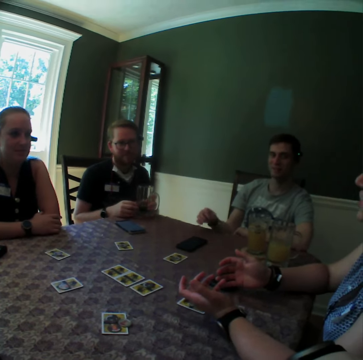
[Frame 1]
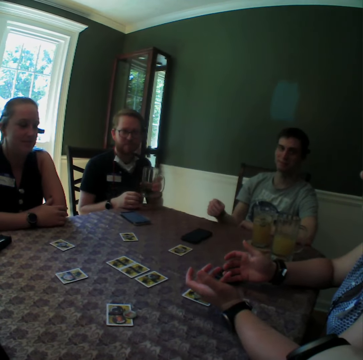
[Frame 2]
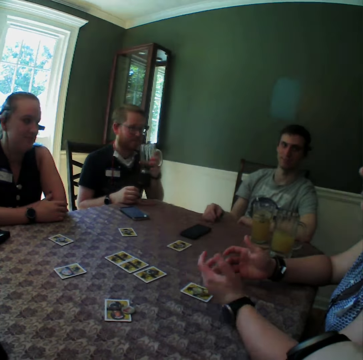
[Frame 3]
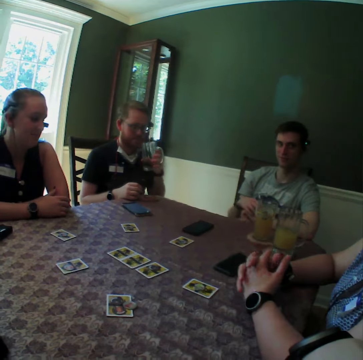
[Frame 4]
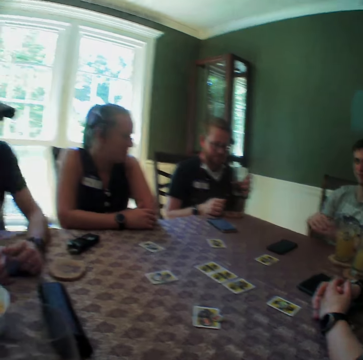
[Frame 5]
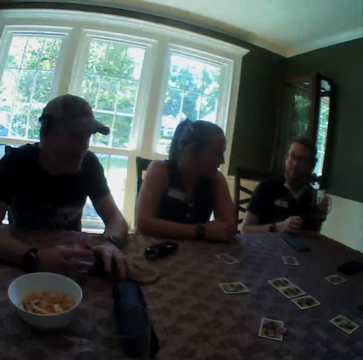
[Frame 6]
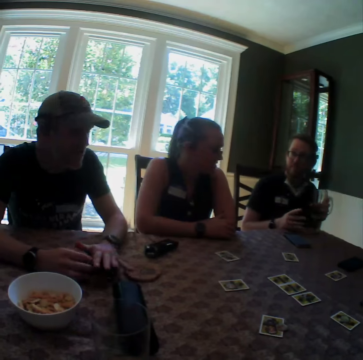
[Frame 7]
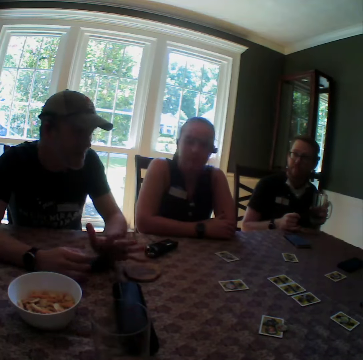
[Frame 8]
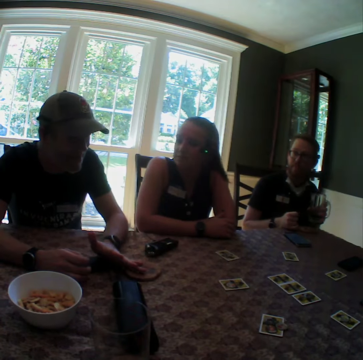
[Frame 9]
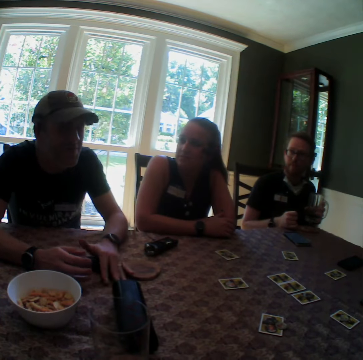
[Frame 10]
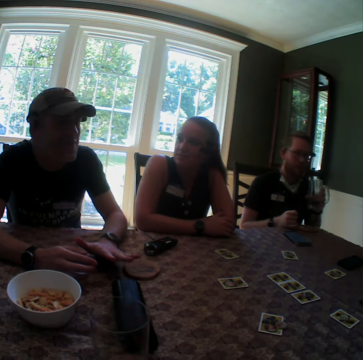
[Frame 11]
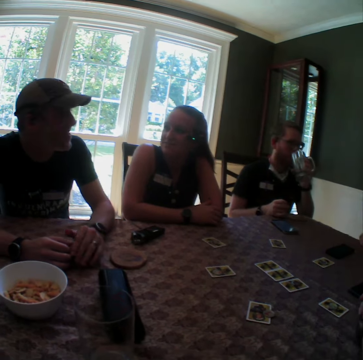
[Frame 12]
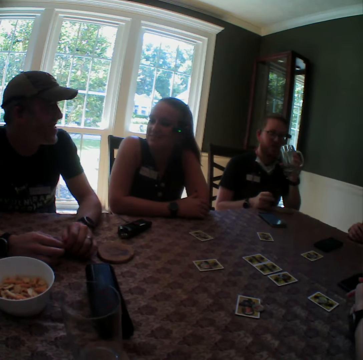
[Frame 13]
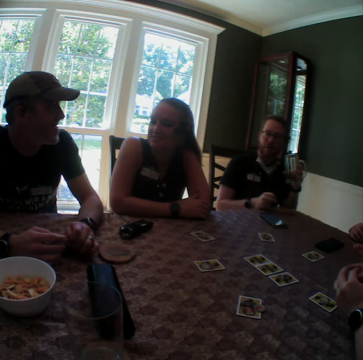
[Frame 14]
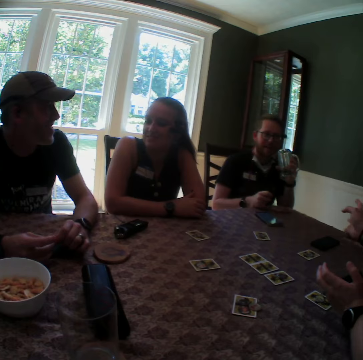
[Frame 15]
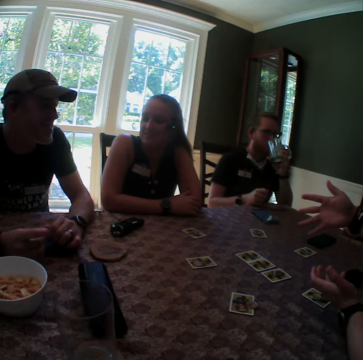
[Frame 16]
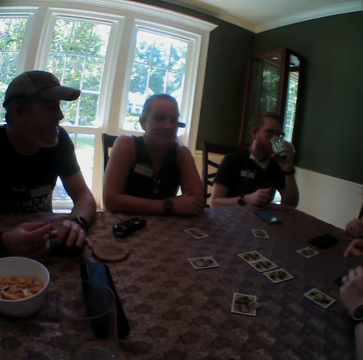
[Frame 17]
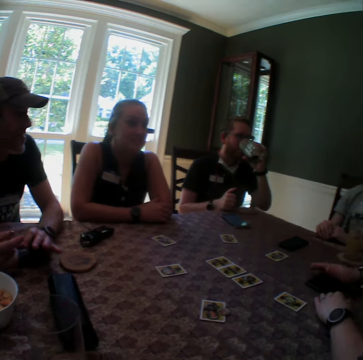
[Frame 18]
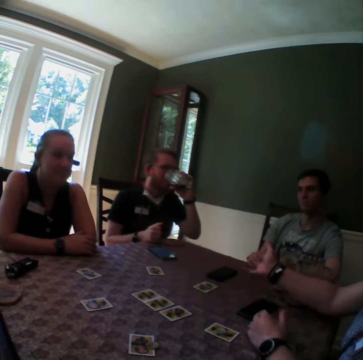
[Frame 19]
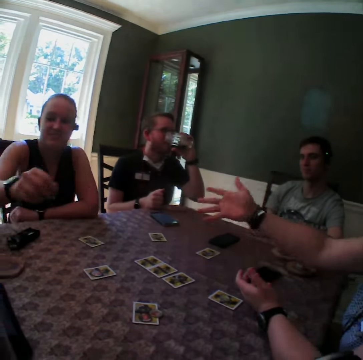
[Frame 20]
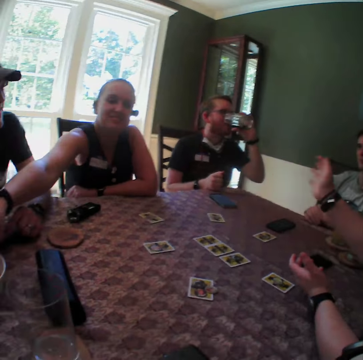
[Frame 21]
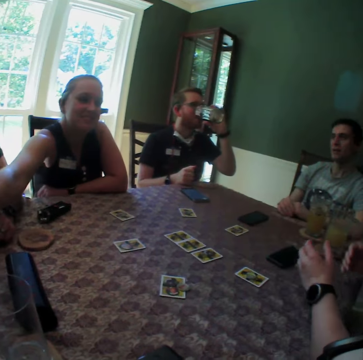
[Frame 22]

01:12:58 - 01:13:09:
A man taps the table with his right hand. Another man picks up a mug and sips a drink. A third man gestures with his hands. The second man takes the glass in his left hand close to his mouth. The second man drinks some wine from the glass cup in his left hand. A woman gestures with her hands. Another woman picks some chips from a bowl on the table with her right hand.

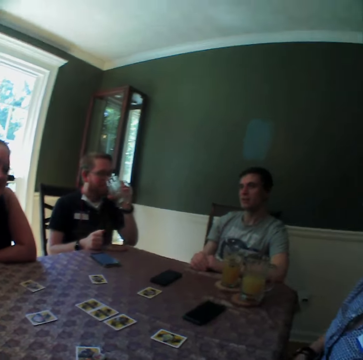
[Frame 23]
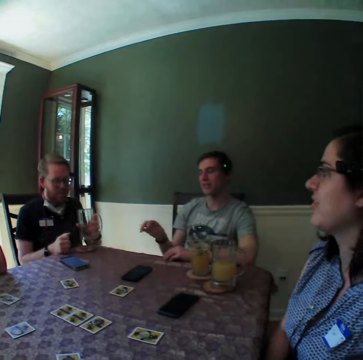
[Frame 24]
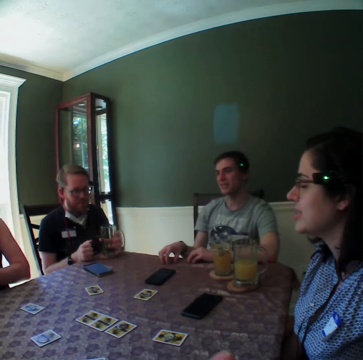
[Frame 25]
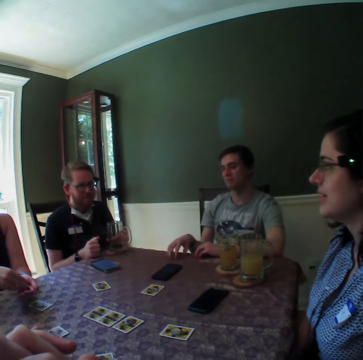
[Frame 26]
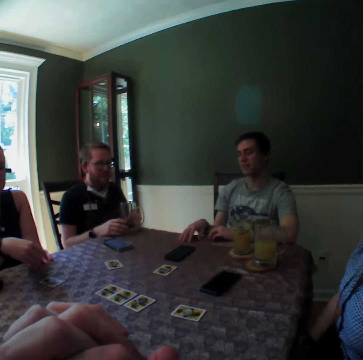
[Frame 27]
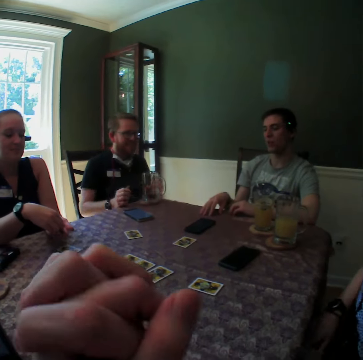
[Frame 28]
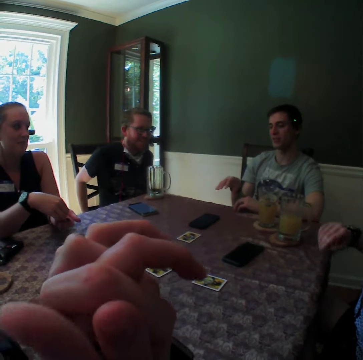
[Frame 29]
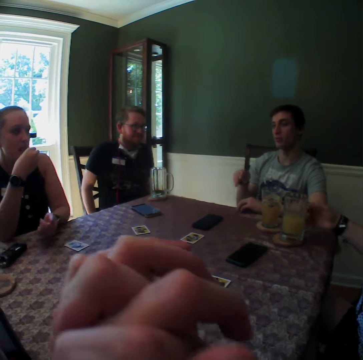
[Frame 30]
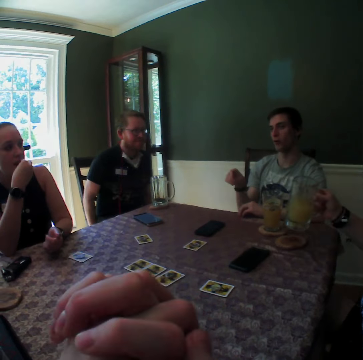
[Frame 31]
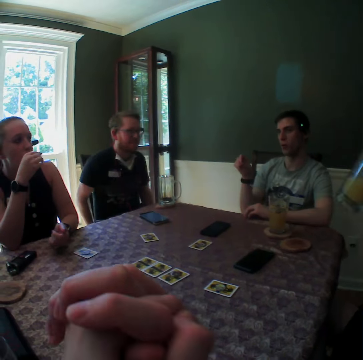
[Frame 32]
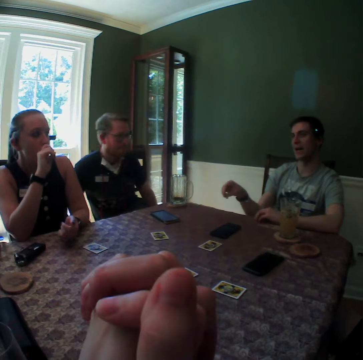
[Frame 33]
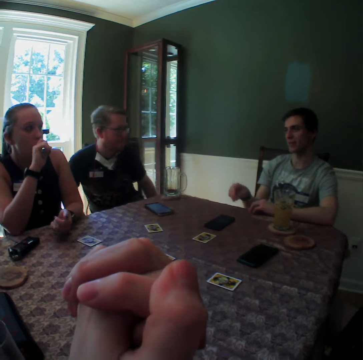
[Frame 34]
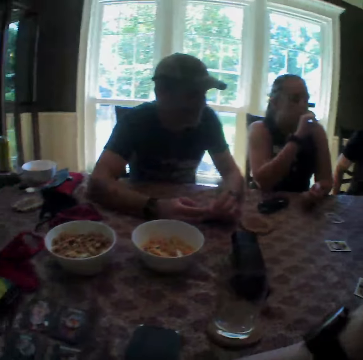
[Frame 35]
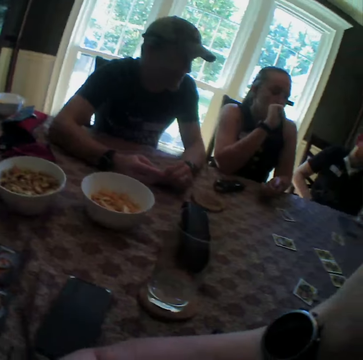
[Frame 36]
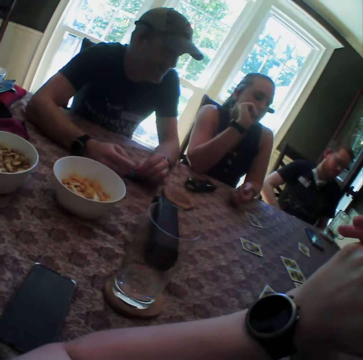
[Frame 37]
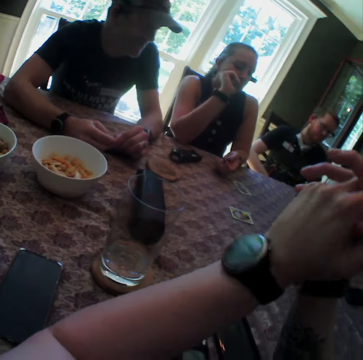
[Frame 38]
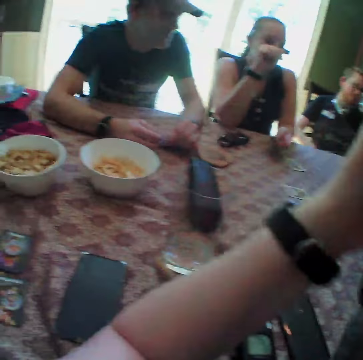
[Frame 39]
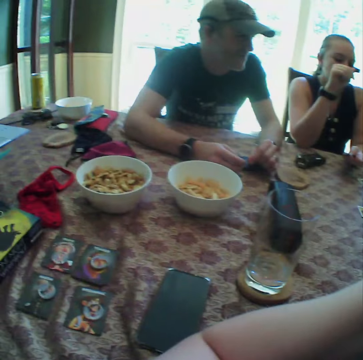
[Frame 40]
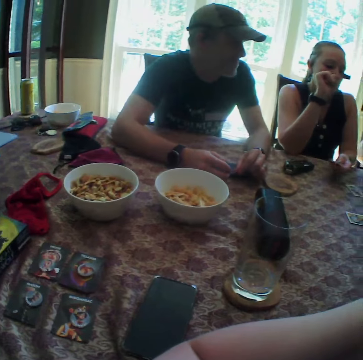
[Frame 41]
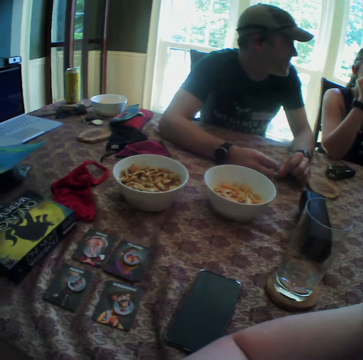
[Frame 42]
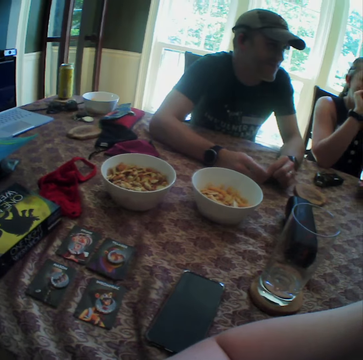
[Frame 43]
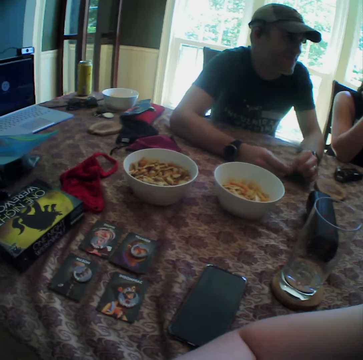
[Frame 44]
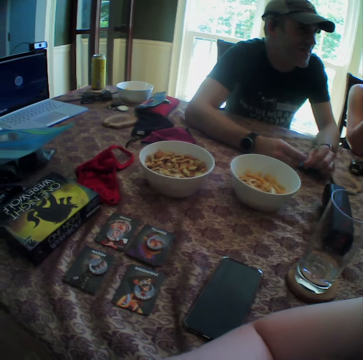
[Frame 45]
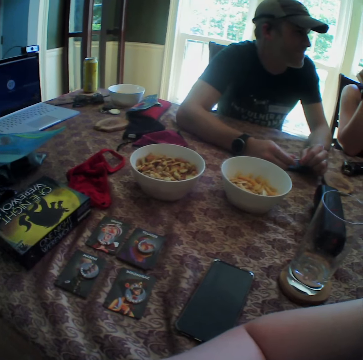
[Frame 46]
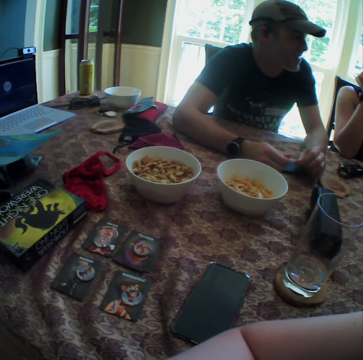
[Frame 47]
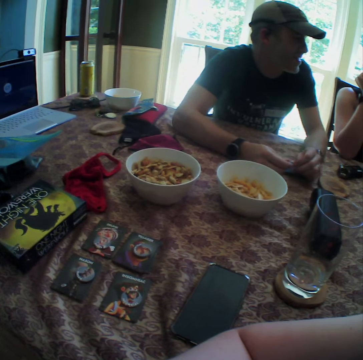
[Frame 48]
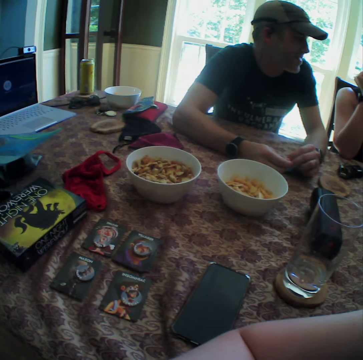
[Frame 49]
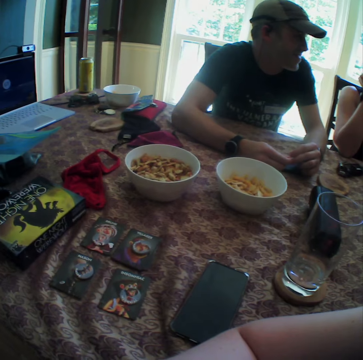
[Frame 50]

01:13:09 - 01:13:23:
A man taps the table with his right hand. Another man puts the mug on the table. A woman puts the chip in her right hand in her left hand. The other man removes his hands from the table. The camera wearer shakes his hands. The first man gestures with his right hand. The other man sits properly on a seat. Another woman picks up a glass of juice from the table with her right hand. The first woman eats the chips in her right hand. The first man makes a gesture.

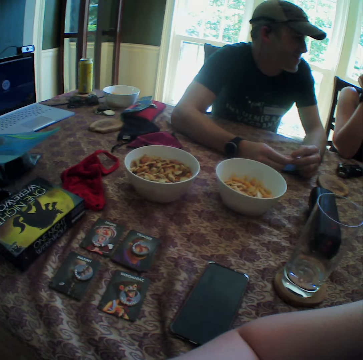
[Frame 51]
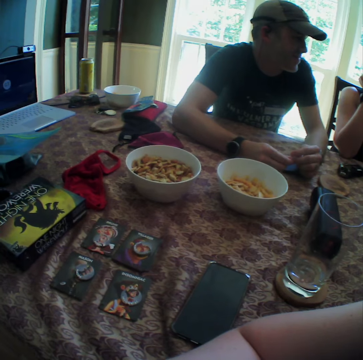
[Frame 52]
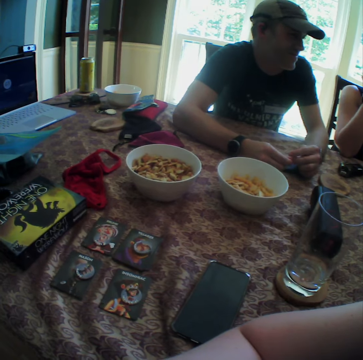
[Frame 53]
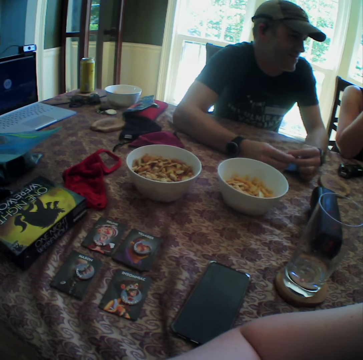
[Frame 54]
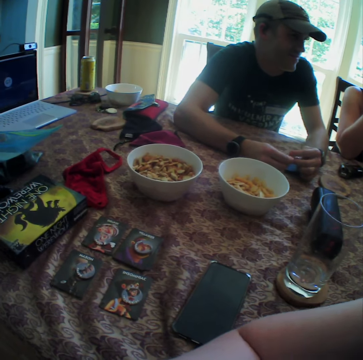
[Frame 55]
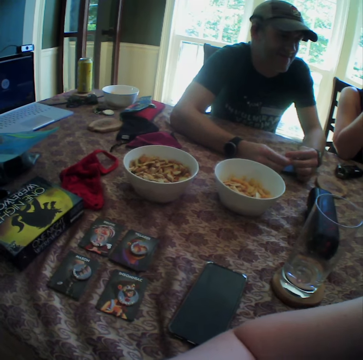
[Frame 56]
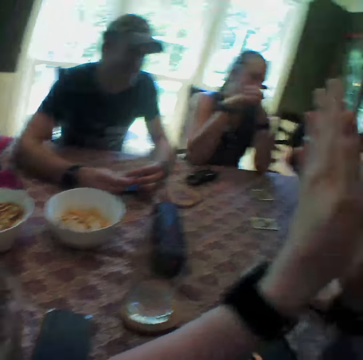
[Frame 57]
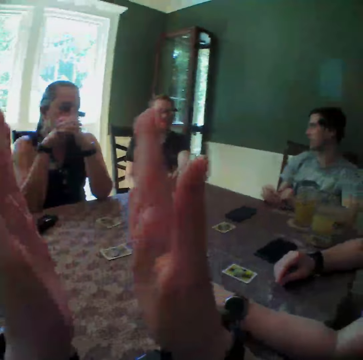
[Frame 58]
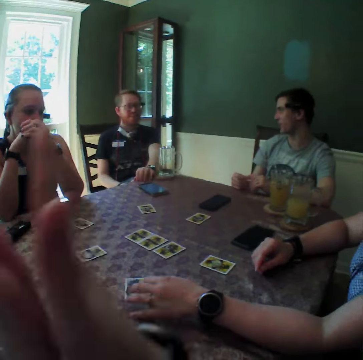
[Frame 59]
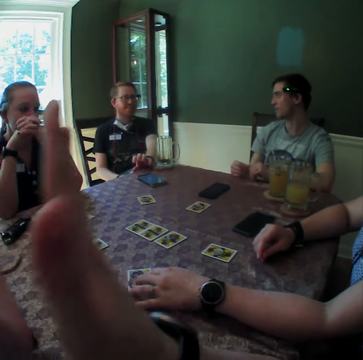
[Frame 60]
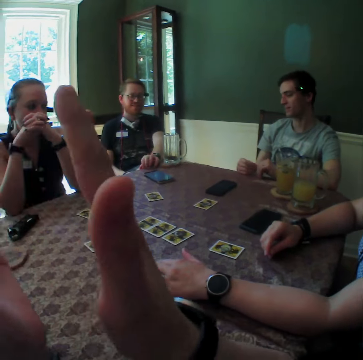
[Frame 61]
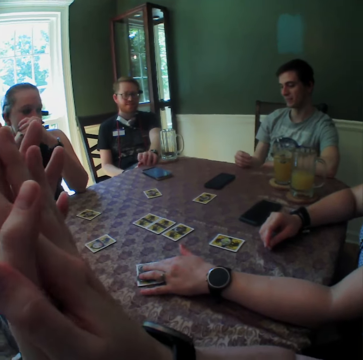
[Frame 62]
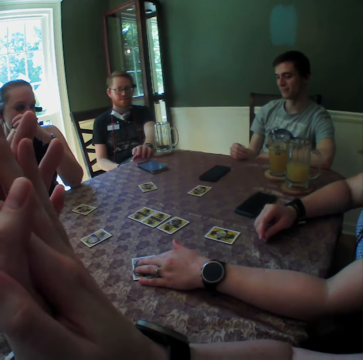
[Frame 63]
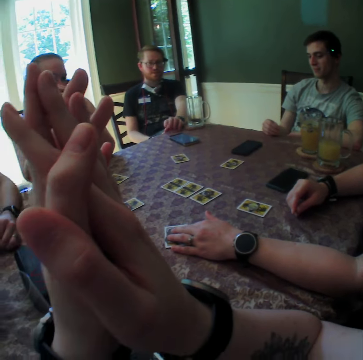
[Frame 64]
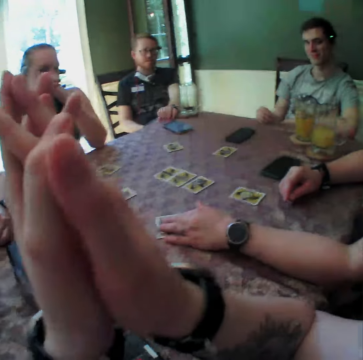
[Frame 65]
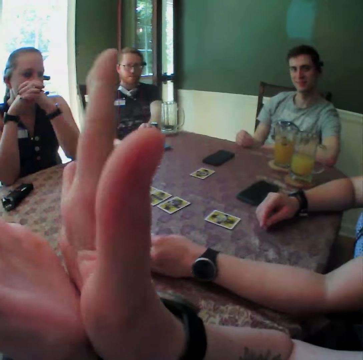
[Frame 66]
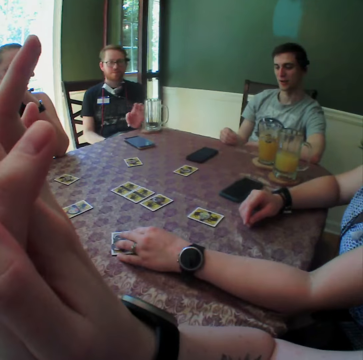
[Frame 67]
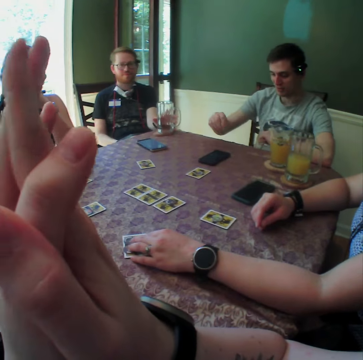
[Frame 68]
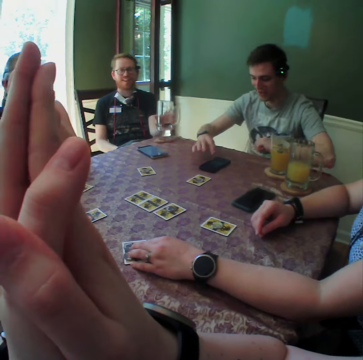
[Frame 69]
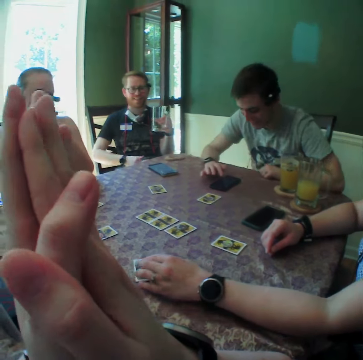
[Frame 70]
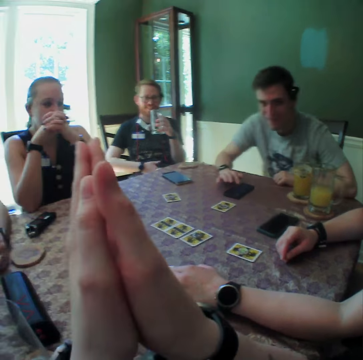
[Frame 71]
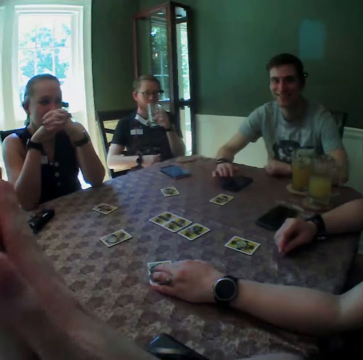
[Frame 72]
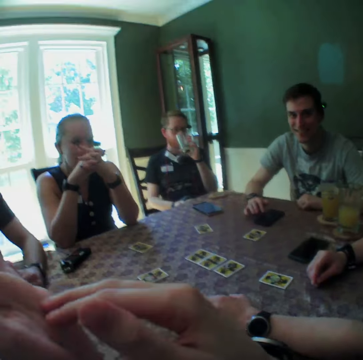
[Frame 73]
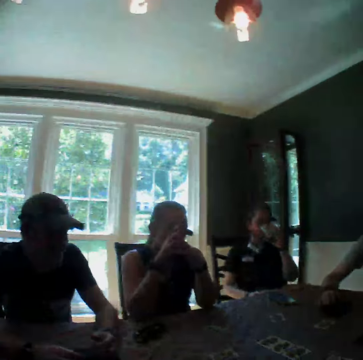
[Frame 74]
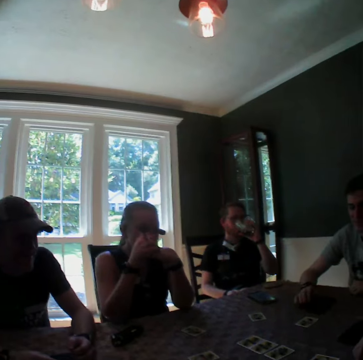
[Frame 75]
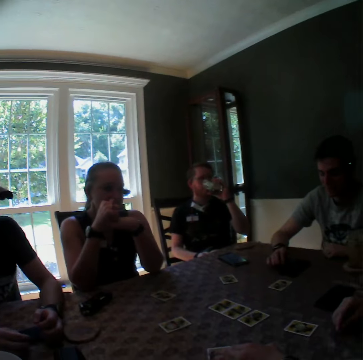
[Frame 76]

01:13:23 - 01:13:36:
The camera wearer claps his hands. A man taps the table with his right hand. A woman makes a gesture. The woman covers the card on the table with her right hand. Another man places his left elbow on the table. The other man operates the phone on the table with his right hand. The first man picks up the glass on the table with his right hand. The other man places his left hand properly on the table. The first man drinks some wine from the glass cup in his left hand.
